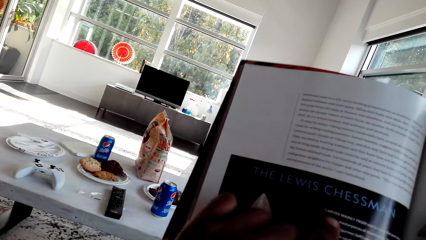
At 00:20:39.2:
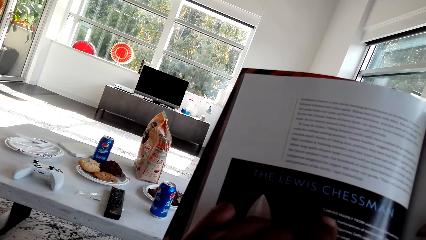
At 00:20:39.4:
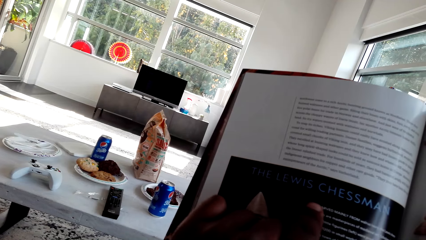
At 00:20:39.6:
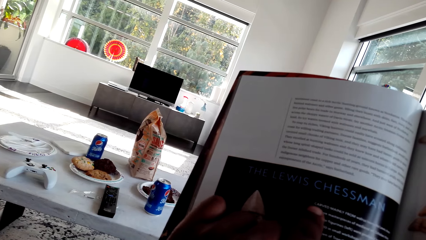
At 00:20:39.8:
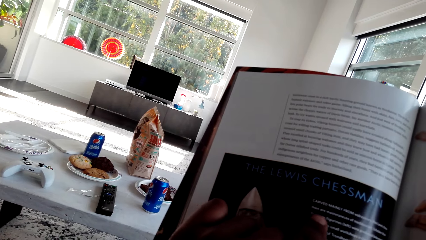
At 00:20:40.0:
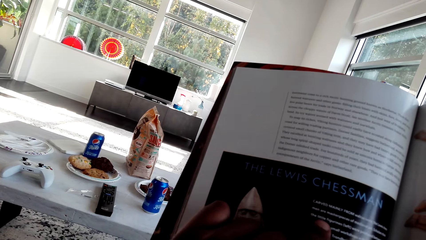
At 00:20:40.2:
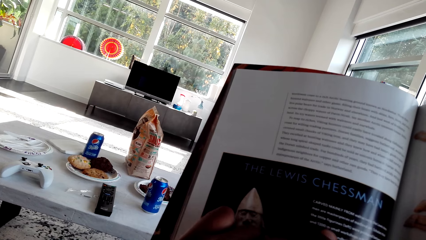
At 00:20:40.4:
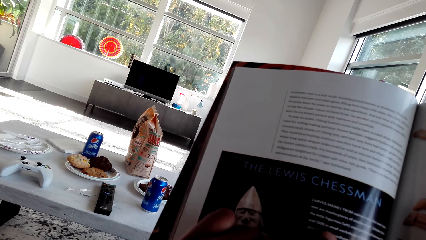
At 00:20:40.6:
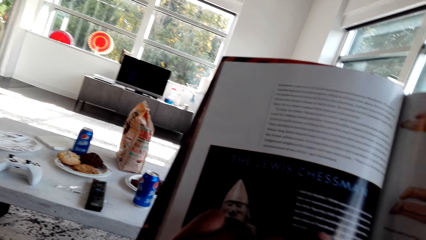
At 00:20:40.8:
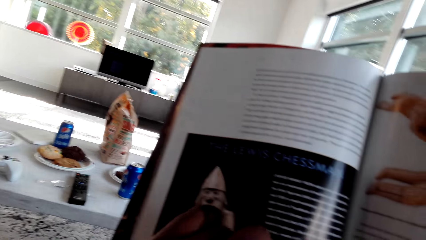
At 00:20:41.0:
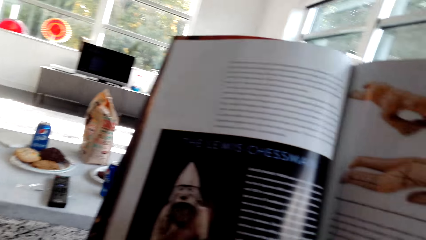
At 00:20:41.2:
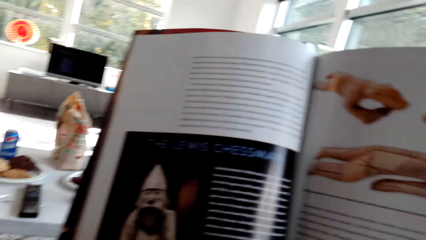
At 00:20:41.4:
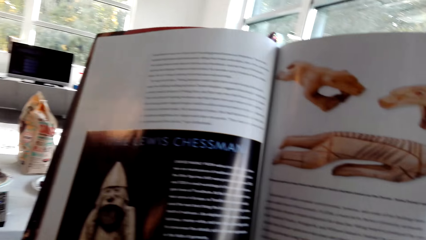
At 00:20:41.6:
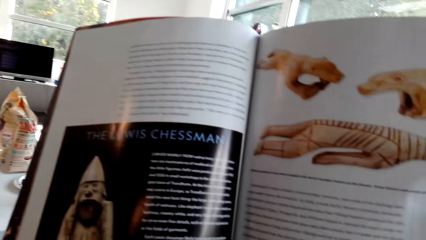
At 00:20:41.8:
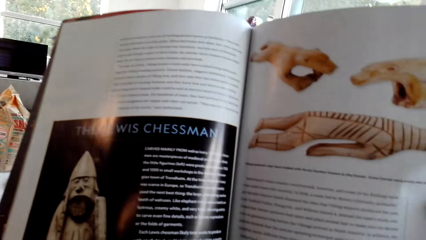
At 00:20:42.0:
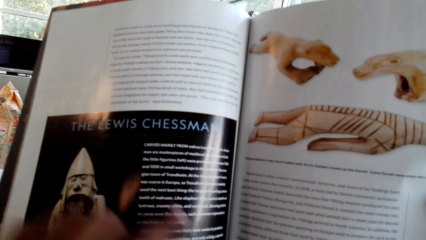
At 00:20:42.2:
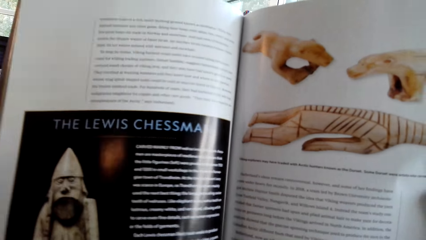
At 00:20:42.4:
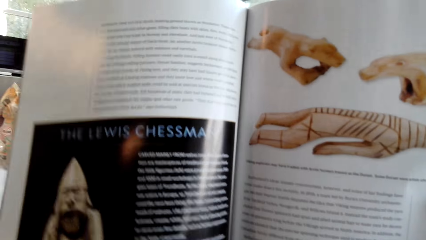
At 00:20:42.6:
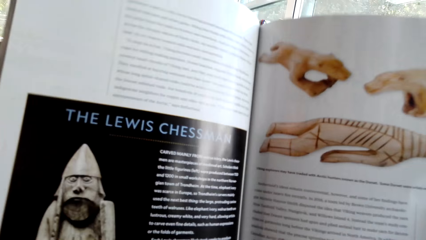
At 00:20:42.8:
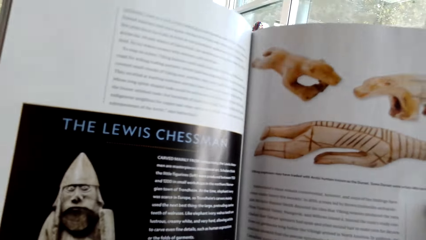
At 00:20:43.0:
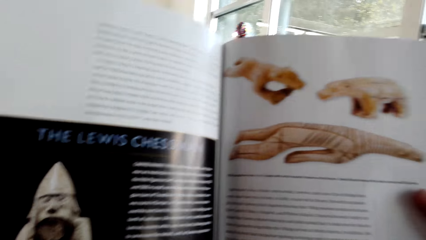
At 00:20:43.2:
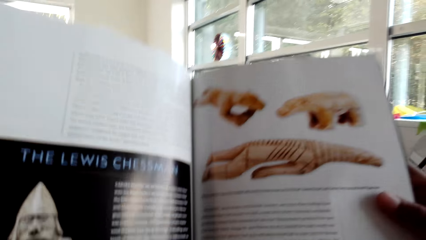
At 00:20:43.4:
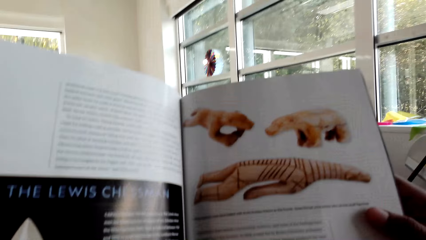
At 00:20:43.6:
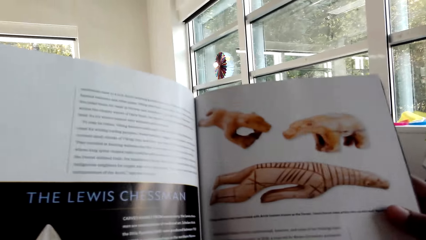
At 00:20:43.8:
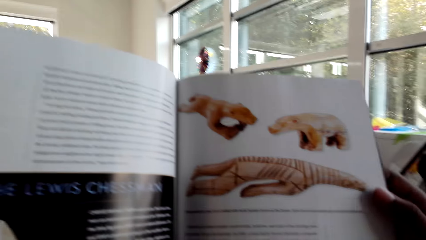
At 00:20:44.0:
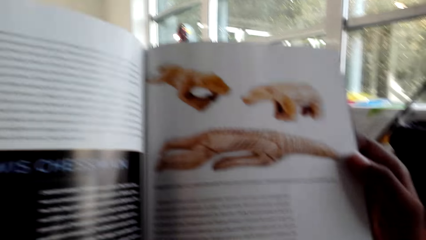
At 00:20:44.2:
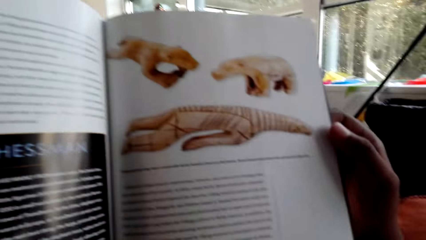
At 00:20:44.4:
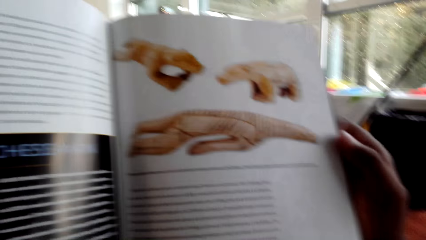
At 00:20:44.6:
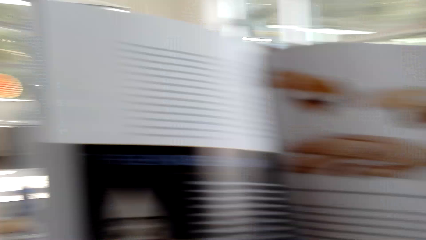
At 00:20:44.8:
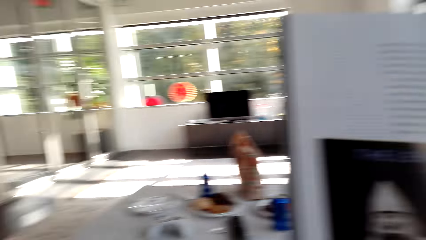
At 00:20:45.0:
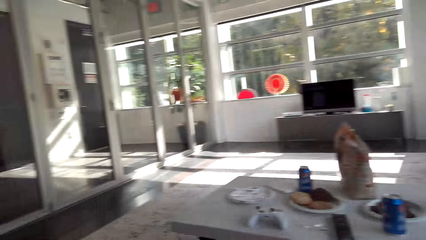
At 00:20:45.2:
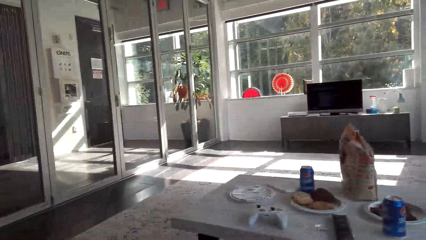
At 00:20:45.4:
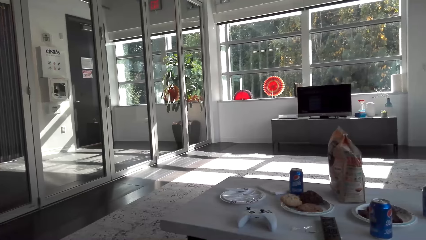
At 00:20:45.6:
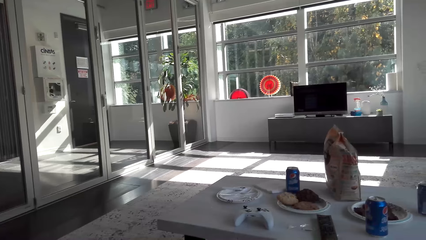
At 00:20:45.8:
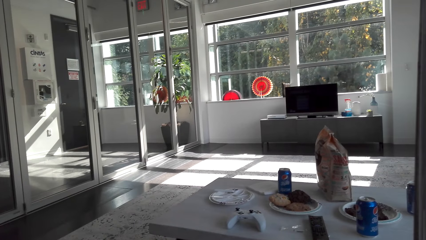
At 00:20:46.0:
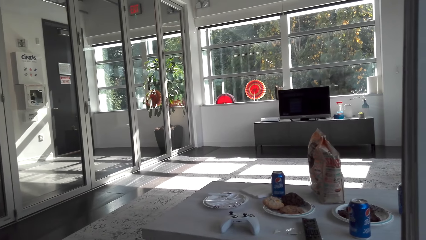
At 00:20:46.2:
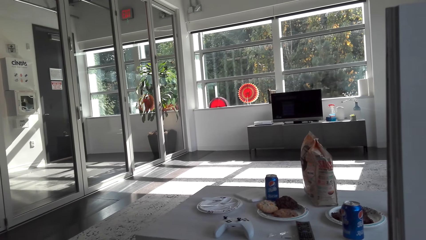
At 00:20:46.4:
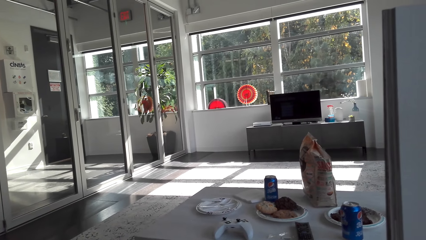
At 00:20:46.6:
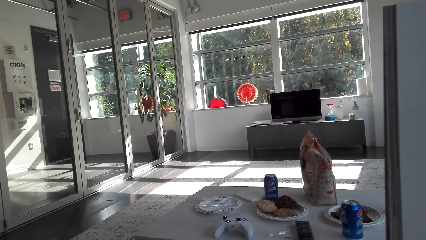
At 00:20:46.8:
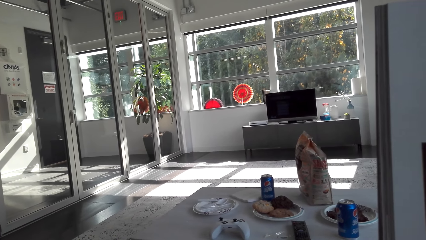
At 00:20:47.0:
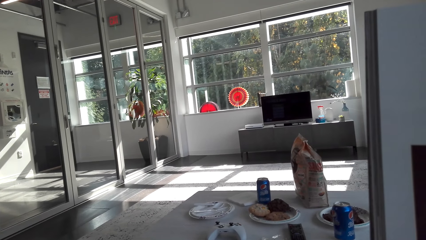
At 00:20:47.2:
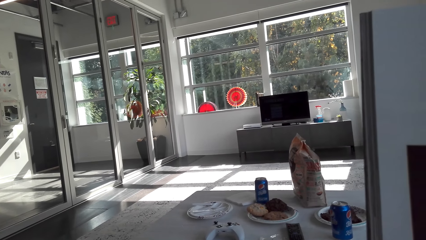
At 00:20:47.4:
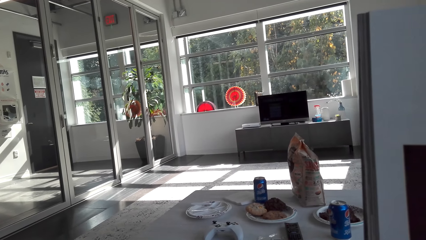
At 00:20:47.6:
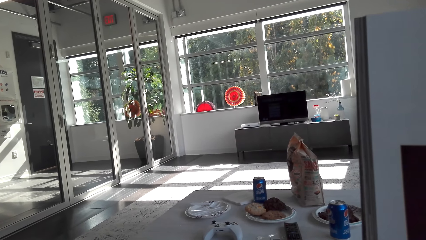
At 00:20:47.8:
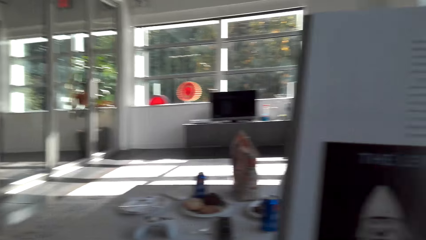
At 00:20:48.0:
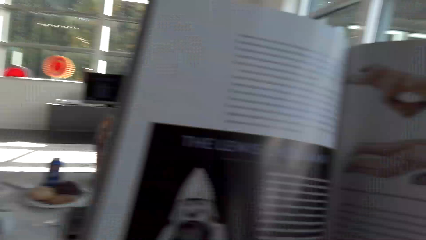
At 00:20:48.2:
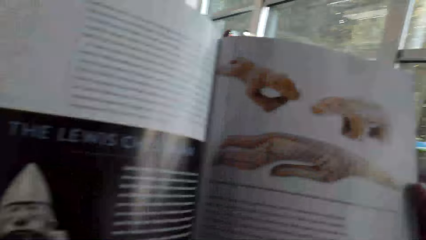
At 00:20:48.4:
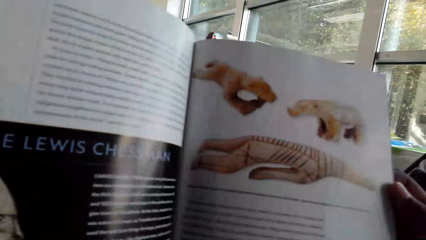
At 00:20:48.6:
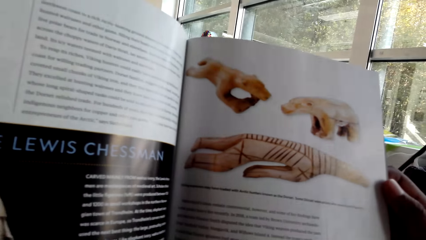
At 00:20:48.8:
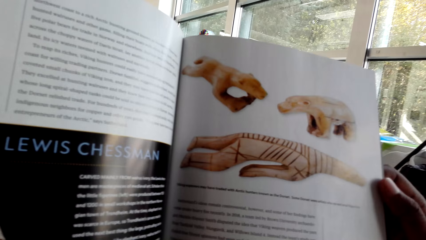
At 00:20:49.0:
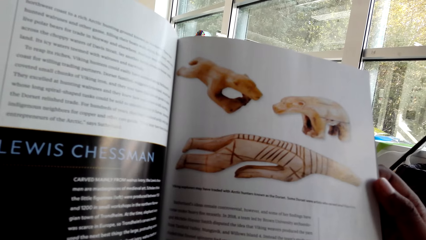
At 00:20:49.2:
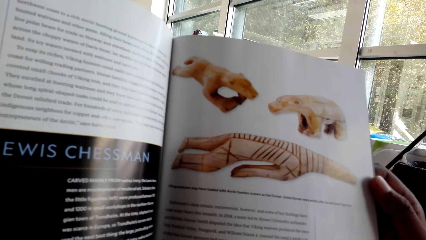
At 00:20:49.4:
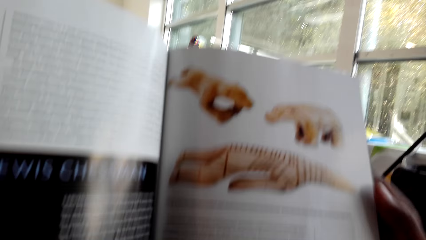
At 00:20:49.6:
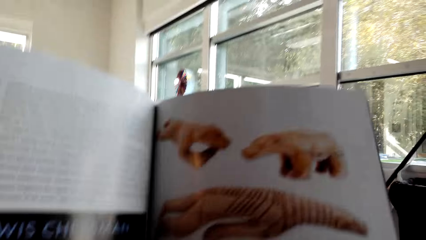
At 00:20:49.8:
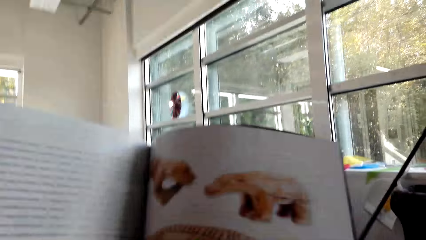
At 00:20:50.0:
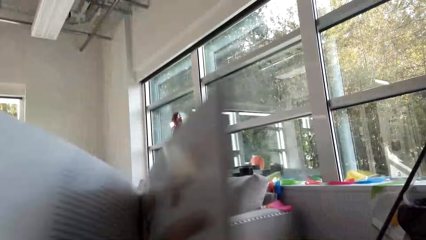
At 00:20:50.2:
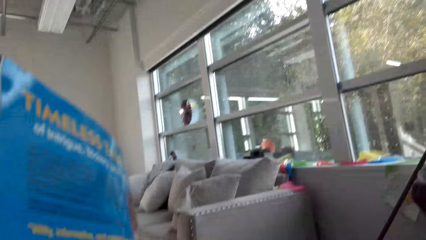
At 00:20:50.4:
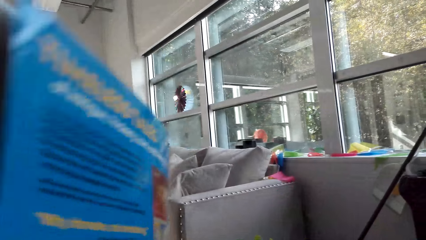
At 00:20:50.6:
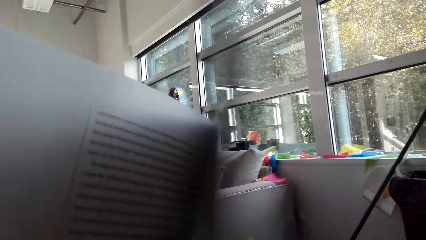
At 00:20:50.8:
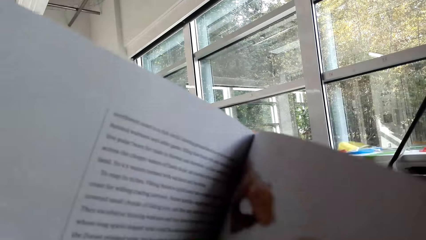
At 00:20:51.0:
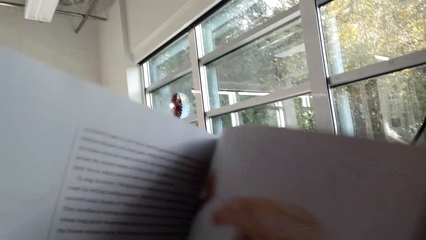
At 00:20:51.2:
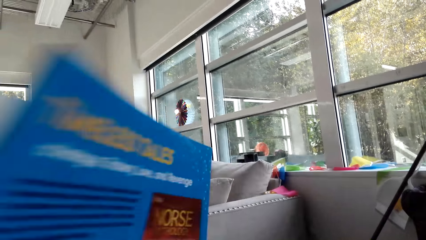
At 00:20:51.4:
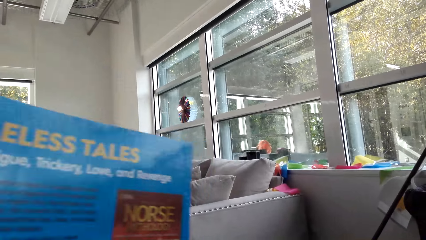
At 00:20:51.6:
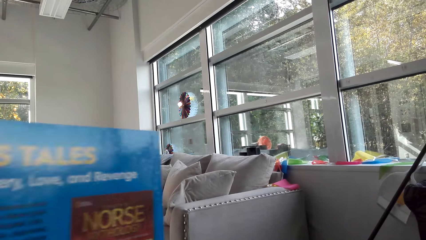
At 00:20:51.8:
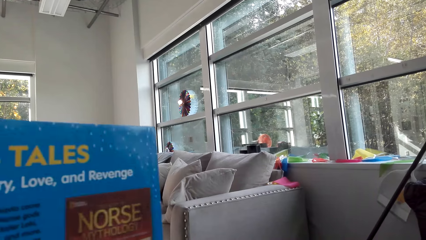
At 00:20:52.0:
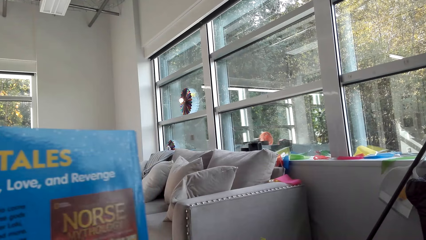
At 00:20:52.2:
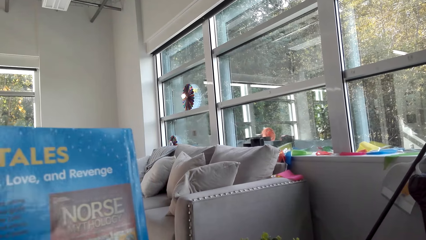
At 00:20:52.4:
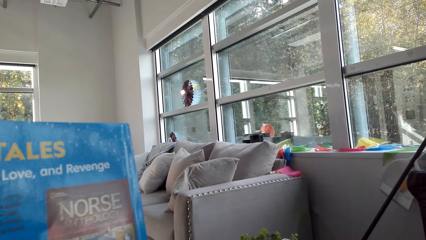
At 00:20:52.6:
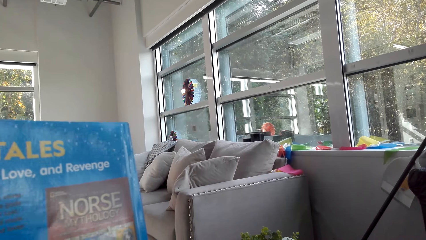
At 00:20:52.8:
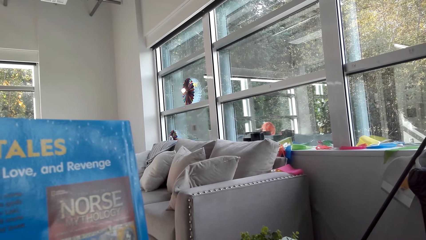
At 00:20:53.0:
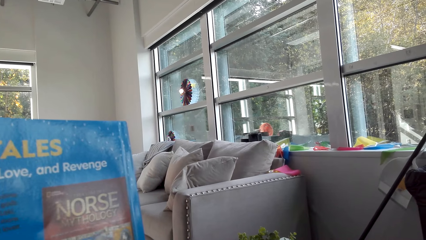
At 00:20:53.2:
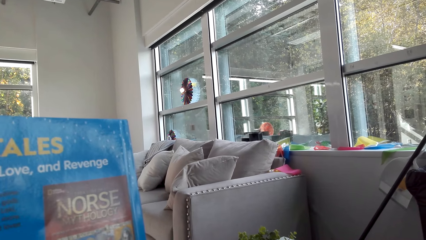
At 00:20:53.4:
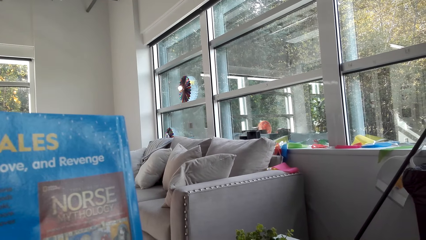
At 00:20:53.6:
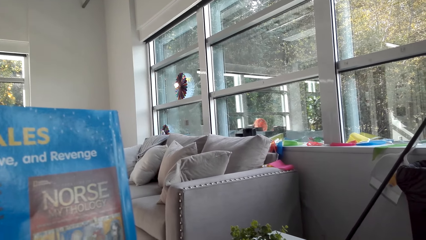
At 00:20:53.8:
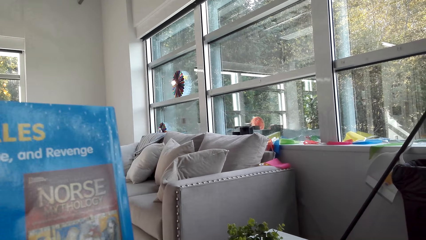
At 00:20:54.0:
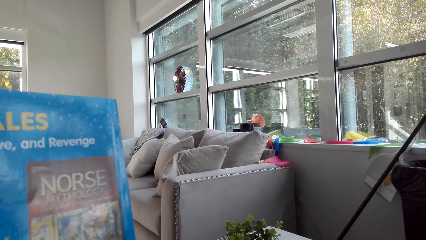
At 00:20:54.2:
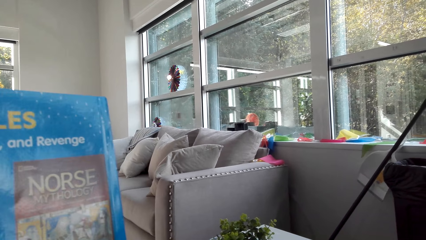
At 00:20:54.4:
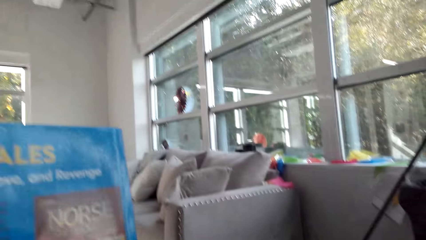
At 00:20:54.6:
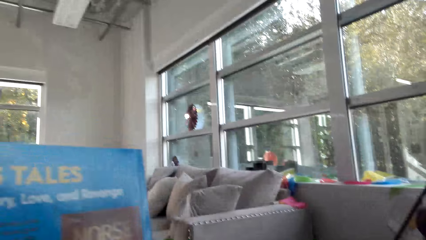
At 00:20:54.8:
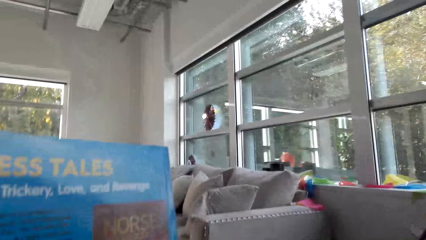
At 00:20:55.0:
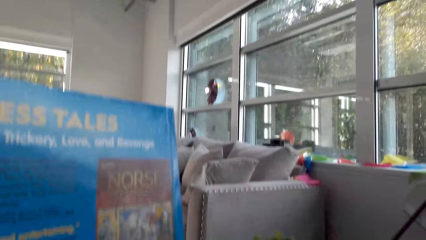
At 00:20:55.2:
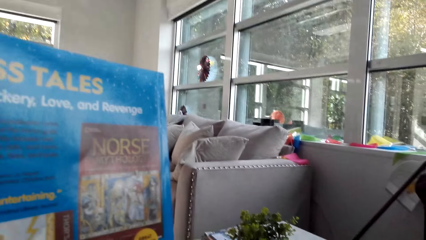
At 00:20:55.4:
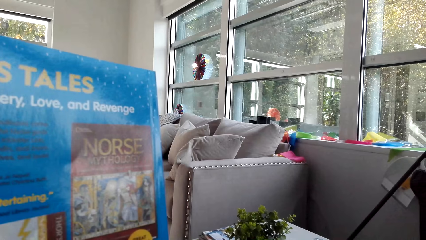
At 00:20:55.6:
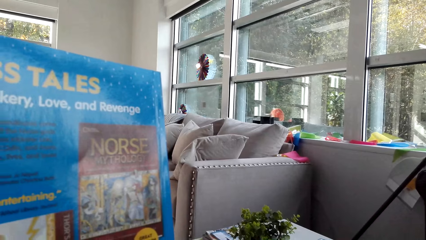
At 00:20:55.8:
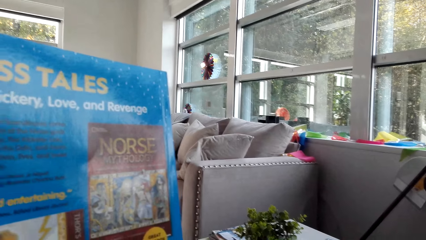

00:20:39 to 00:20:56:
The camera wearer touches the magazine. They read the magazine. They look around the house. They read the magazine. They turn the pages of the magazine. They read the magazine.
